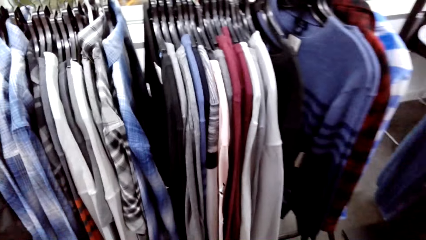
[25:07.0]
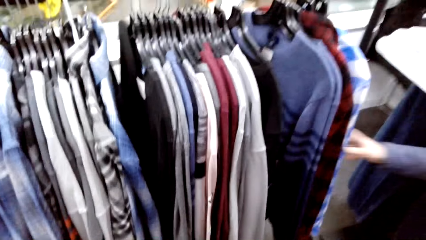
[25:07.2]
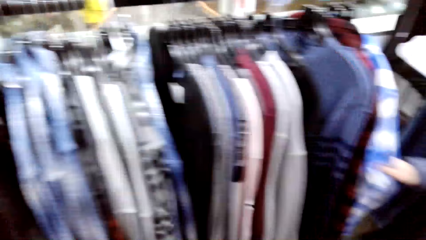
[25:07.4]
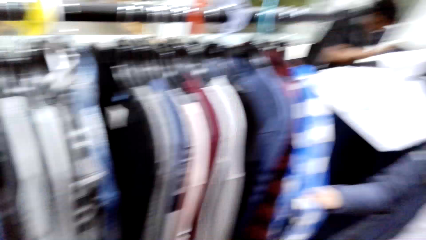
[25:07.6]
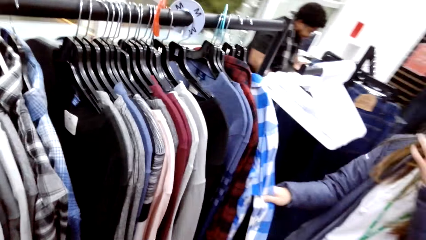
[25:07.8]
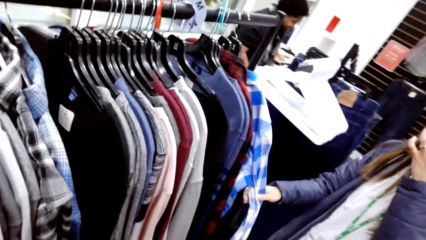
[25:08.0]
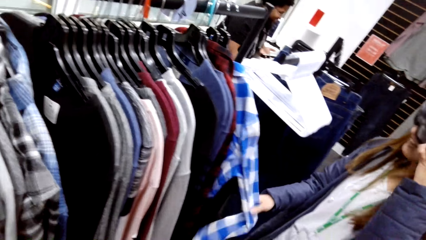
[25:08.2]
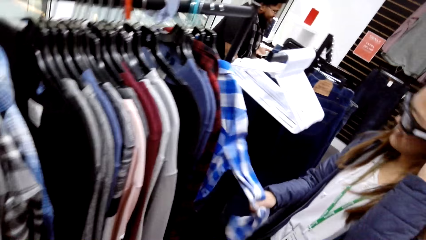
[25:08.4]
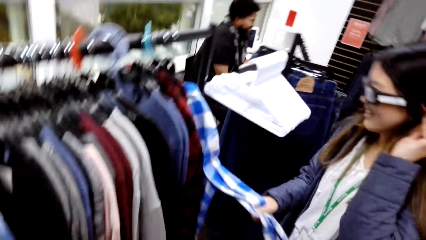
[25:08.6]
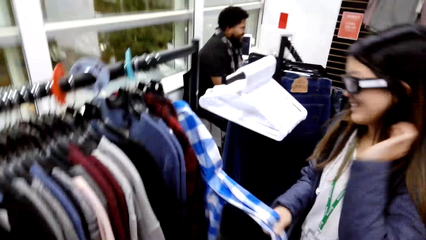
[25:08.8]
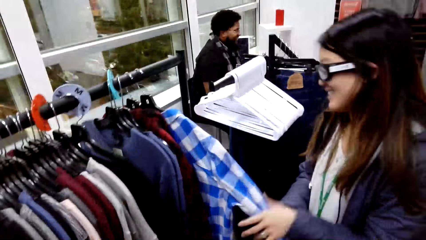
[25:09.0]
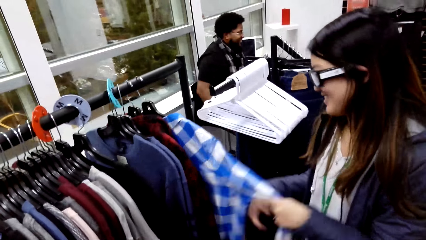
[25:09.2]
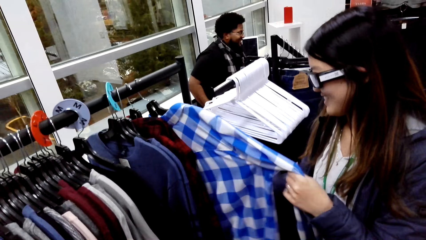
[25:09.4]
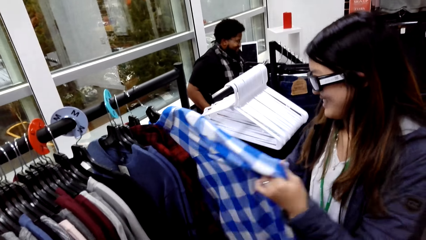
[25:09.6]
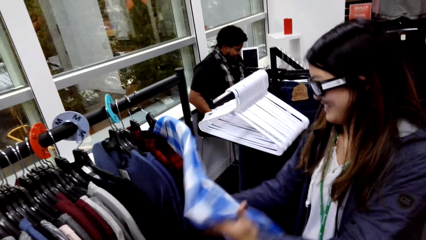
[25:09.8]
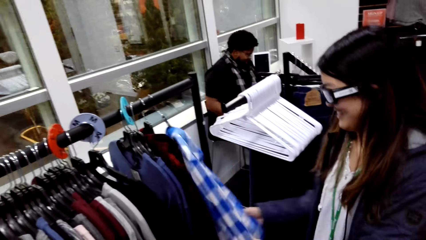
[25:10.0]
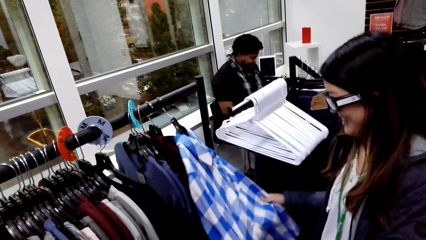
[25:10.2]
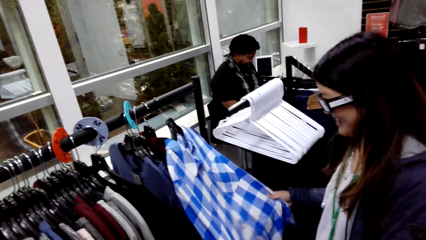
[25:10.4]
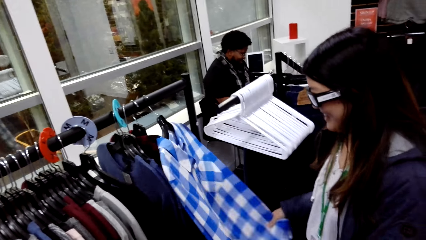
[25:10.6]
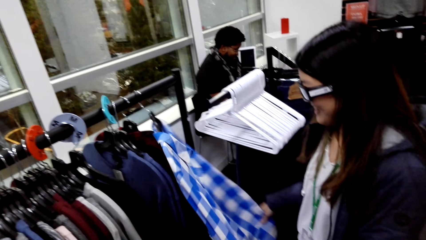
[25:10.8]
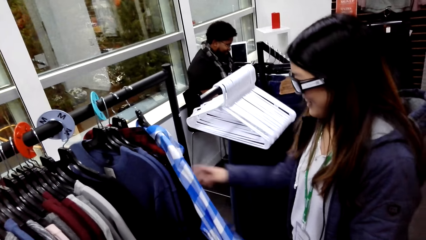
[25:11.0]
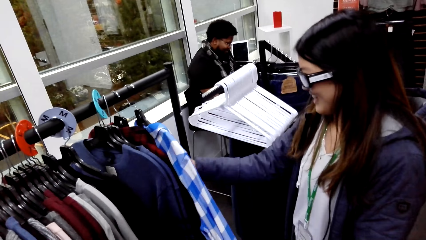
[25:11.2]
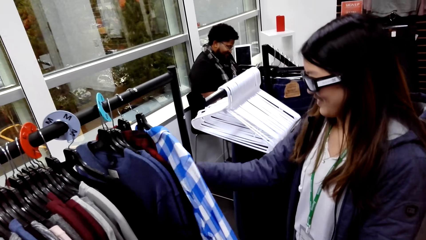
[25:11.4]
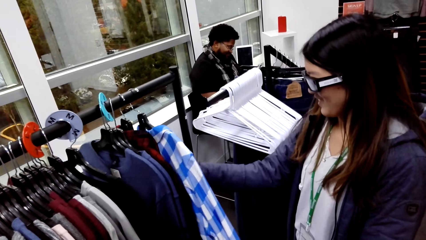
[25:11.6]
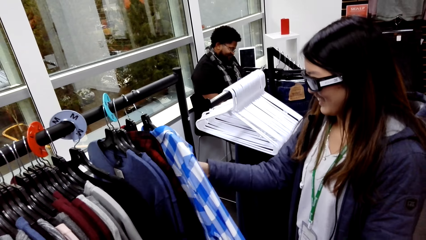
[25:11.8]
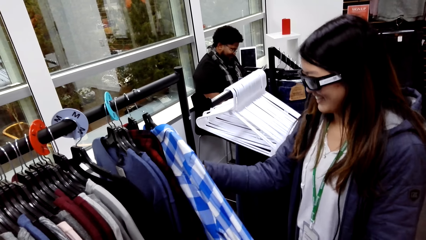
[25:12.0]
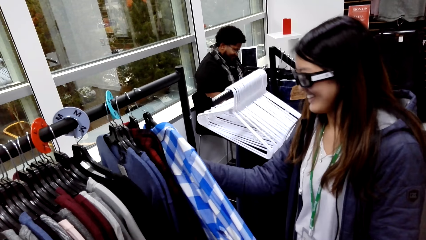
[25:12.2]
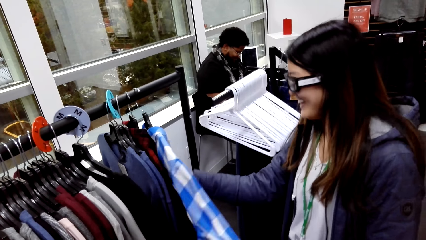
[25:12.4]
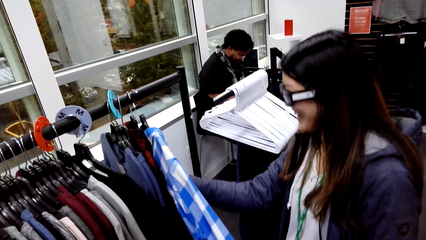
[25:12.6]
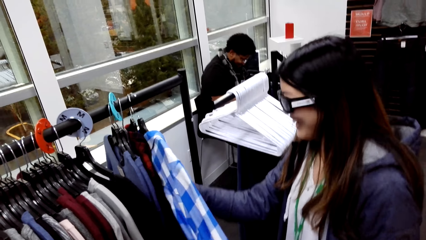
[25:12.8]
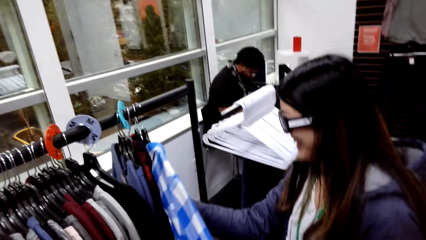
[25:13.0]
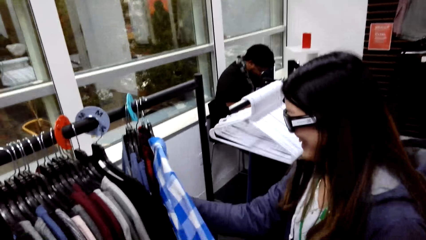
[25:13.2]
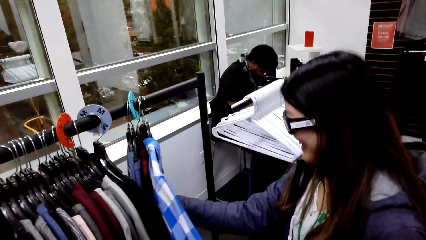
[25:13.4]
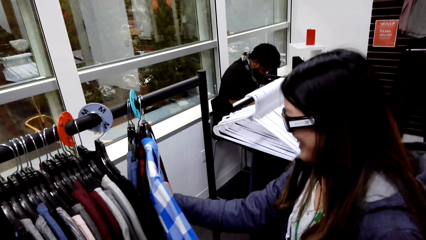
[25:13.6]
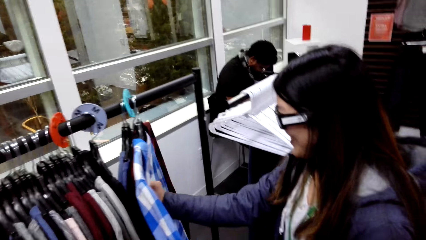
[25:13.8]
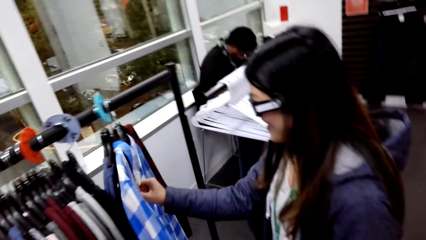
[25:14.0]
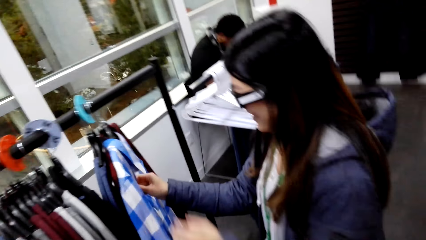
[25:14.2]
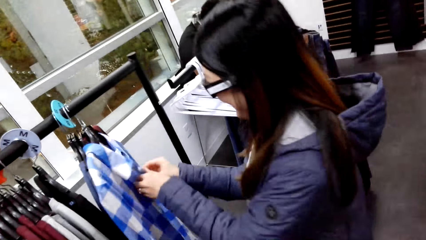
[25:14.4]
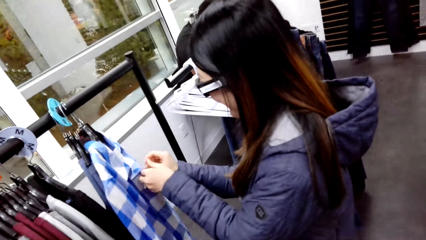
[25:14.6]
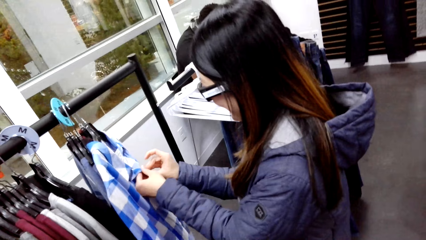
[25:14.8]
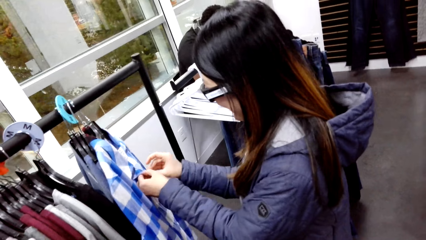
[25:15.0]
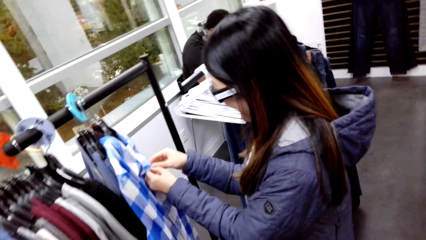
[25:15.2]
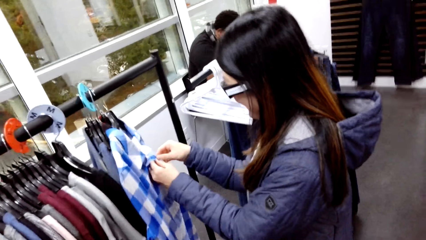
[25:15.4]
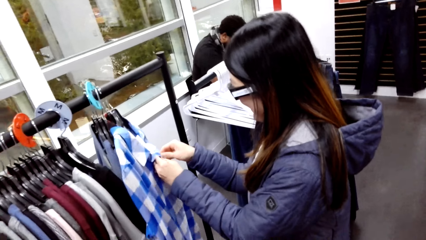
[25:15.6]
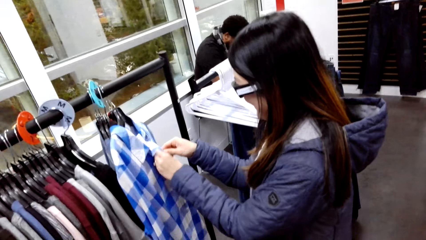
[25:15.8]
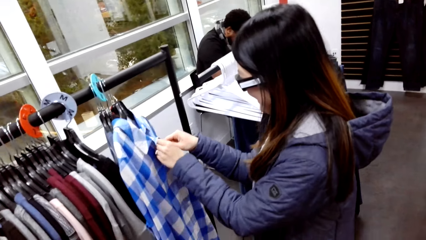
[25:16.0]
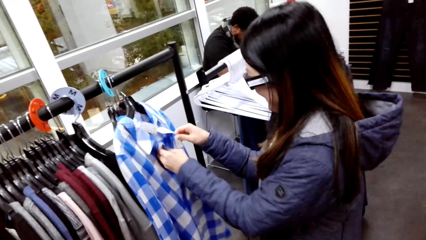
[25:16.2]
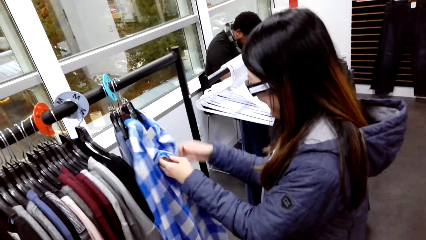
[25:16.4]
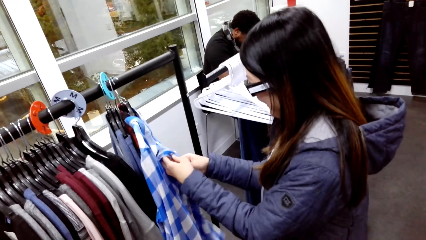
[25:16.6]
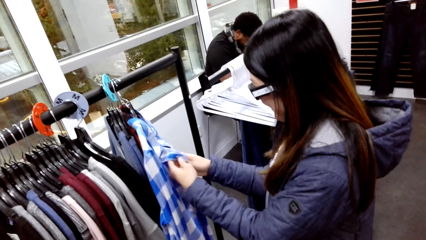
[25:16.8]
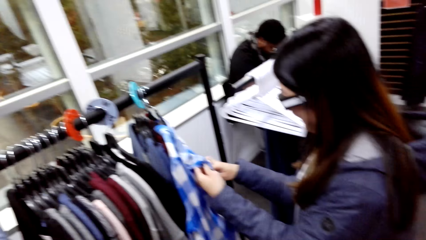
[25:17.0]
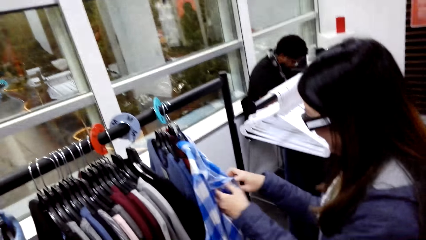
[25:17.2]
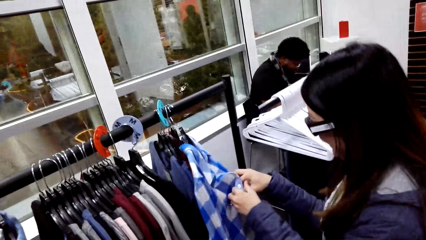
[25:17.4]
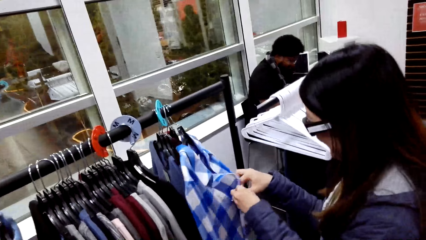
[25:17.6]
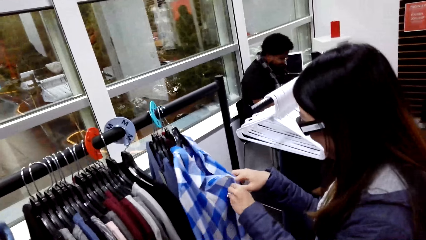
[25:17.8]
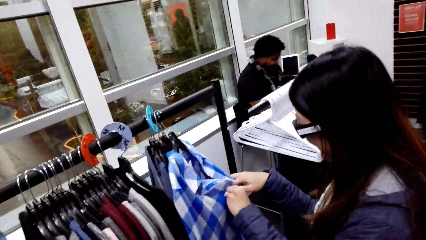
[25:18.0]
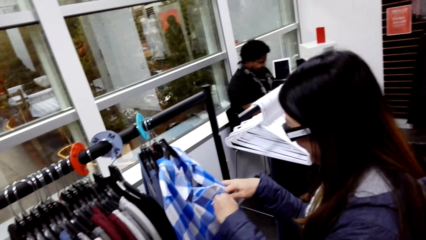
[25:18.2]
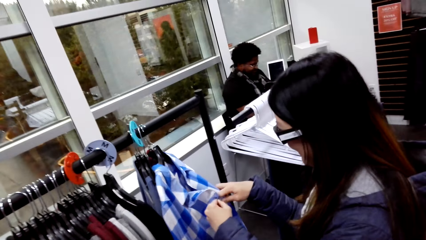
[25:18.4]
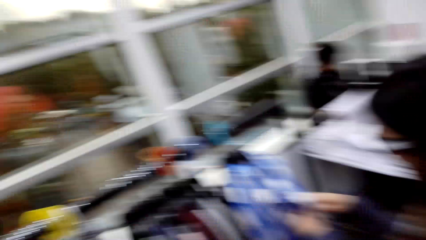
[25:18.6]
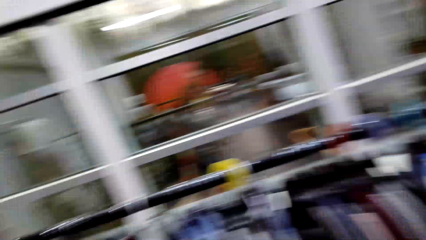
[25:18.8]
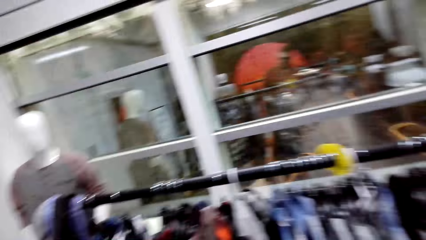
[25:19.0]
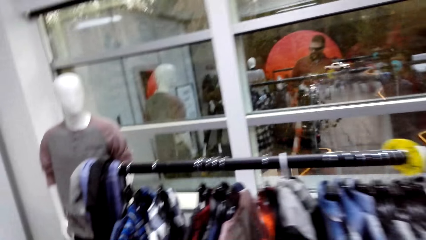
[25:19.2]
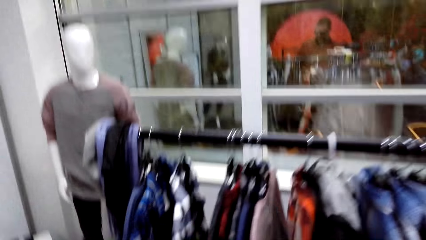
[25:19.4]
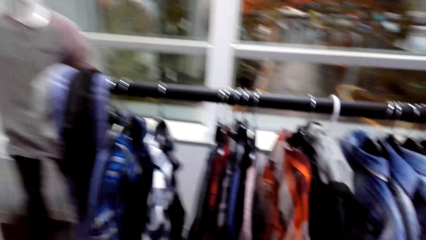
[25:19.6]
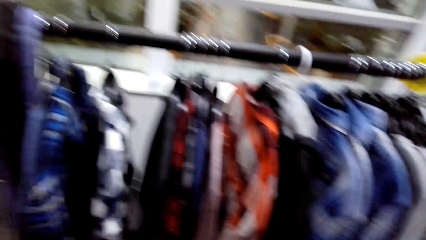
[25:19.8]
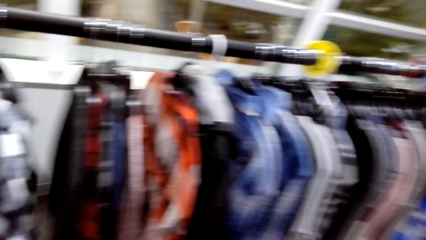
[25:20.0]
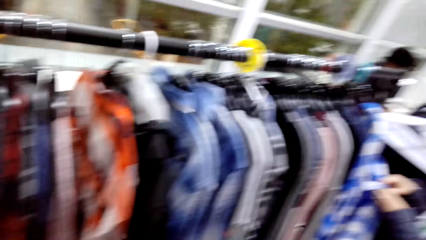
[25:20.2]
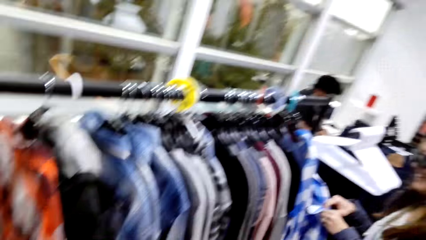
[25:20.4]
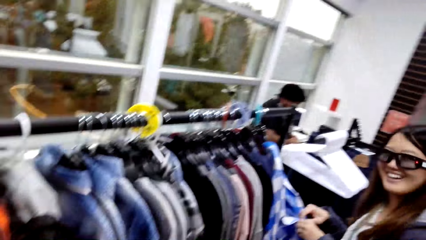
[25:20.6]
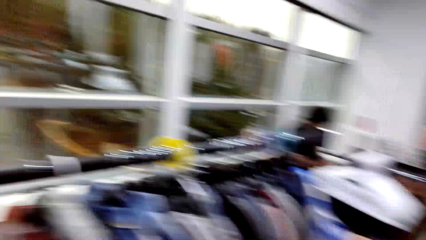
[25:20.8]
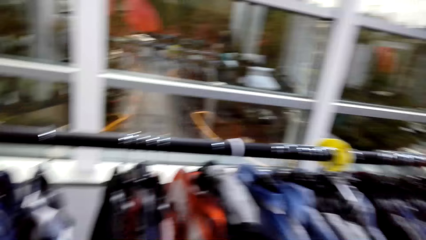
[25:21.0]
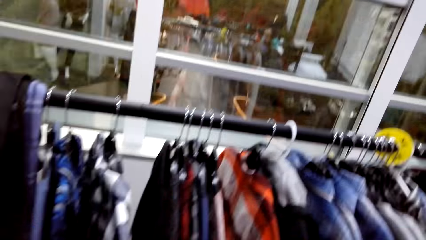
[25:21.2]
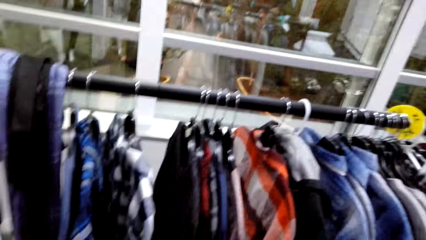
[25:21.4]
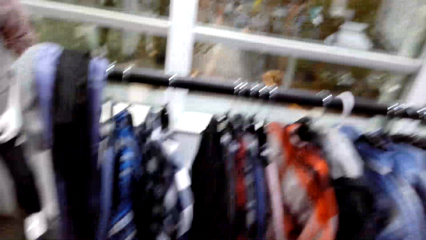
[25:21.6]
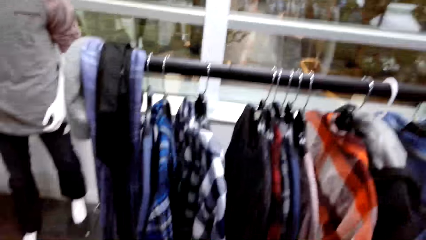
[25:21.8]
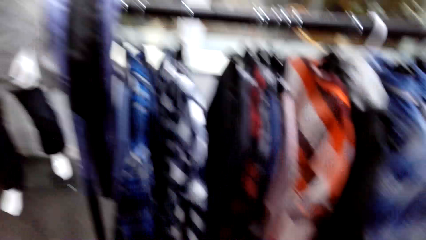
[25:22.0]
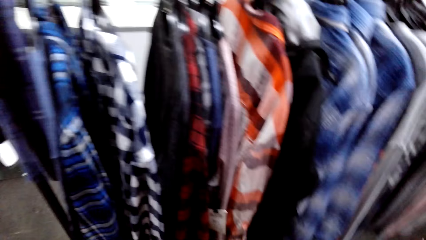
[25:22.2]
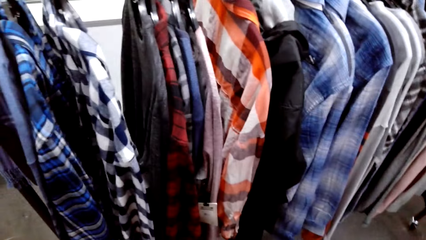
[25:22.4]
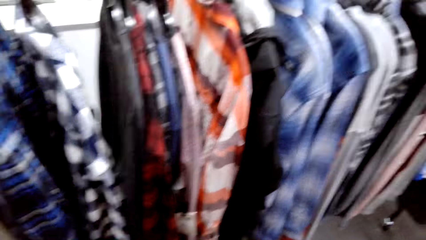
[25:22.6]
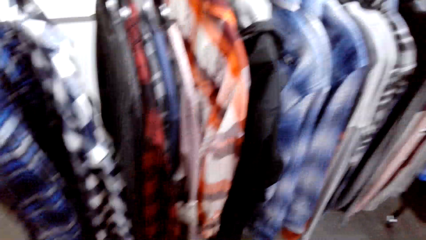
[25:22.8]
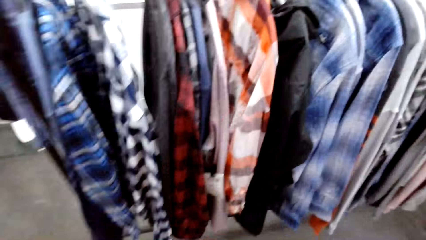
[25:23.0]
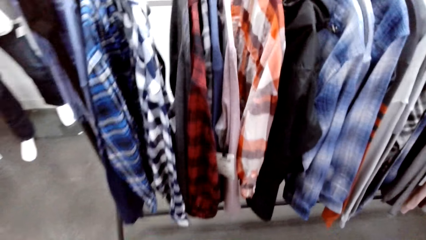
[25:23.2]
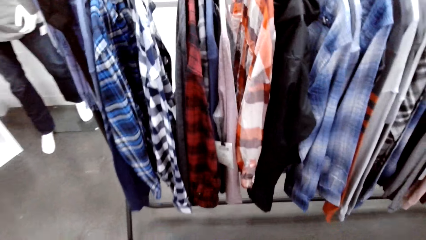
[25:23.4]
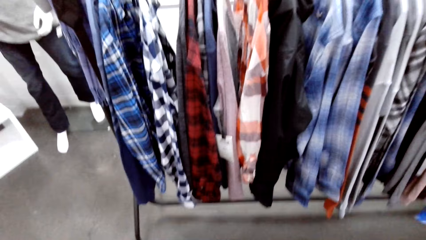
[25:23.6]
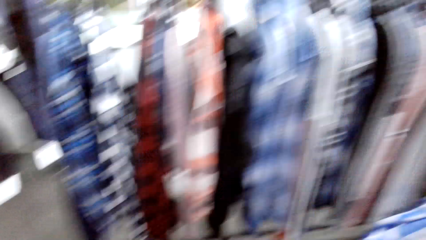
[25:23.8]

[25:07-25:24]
A woman touches the shirt and holds the shirt. The woman unbuttons the shirt. The woman buttons the shirt.
